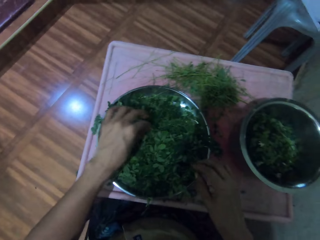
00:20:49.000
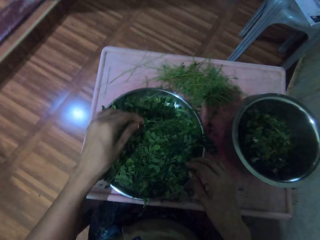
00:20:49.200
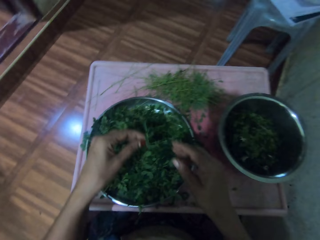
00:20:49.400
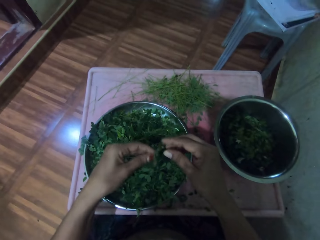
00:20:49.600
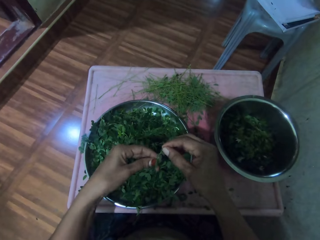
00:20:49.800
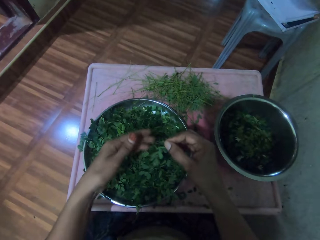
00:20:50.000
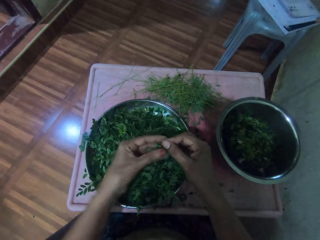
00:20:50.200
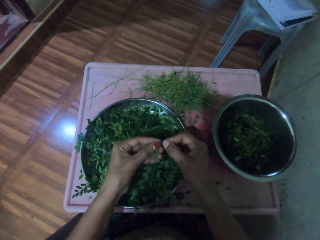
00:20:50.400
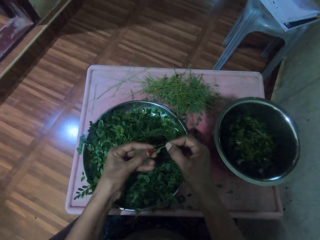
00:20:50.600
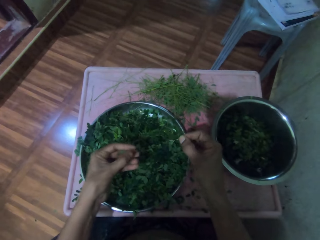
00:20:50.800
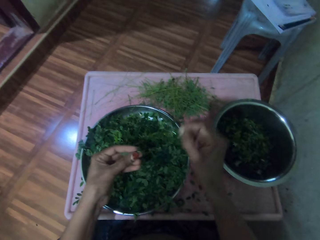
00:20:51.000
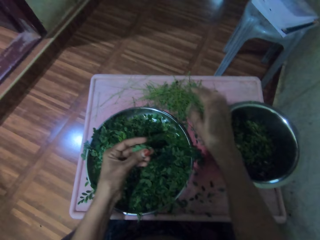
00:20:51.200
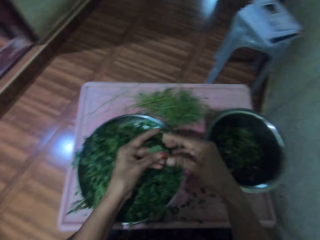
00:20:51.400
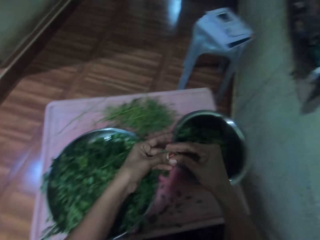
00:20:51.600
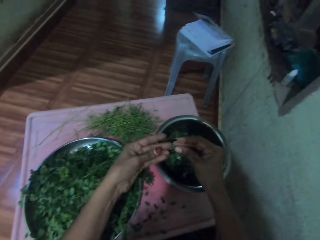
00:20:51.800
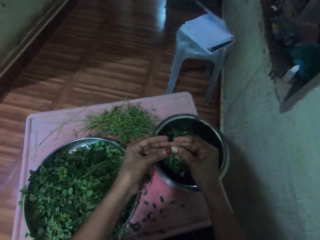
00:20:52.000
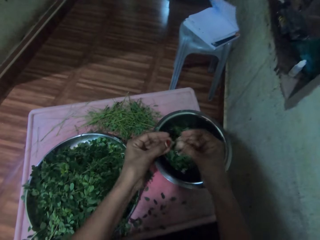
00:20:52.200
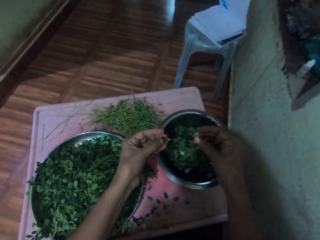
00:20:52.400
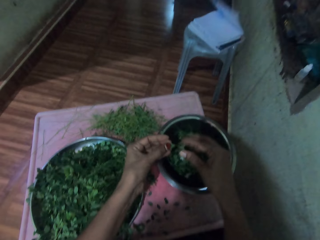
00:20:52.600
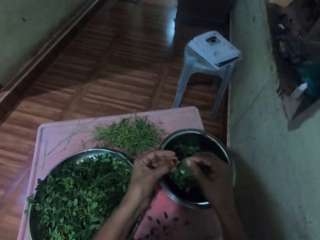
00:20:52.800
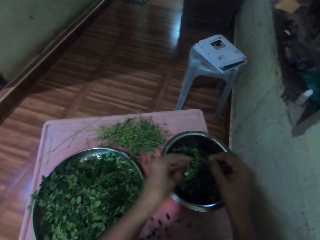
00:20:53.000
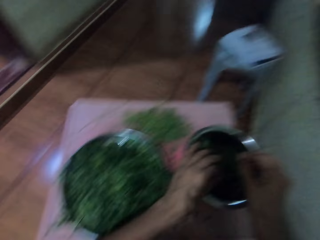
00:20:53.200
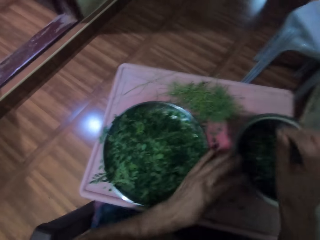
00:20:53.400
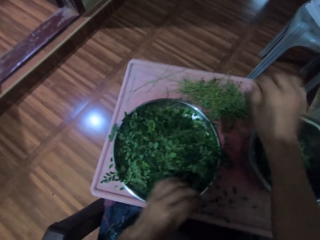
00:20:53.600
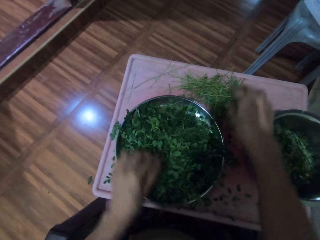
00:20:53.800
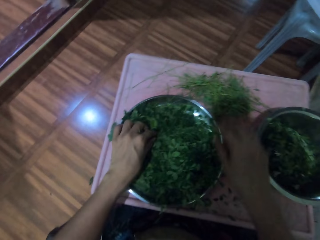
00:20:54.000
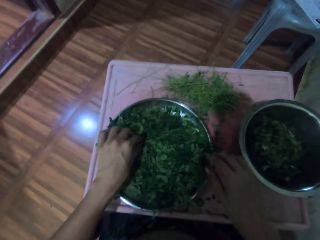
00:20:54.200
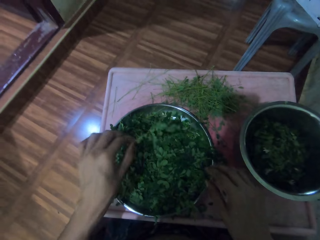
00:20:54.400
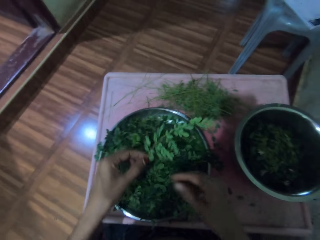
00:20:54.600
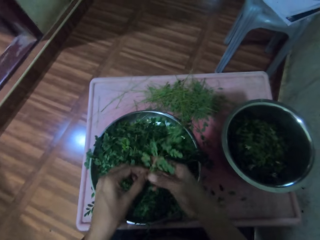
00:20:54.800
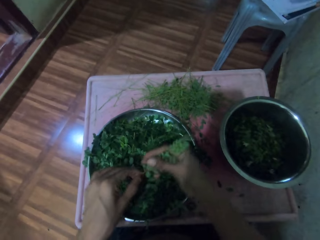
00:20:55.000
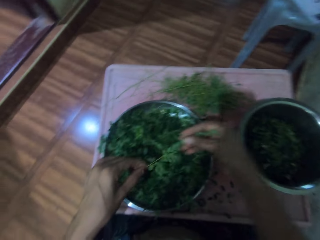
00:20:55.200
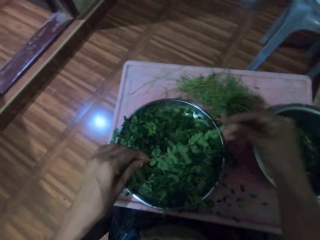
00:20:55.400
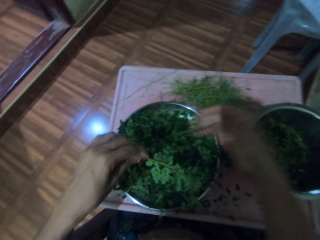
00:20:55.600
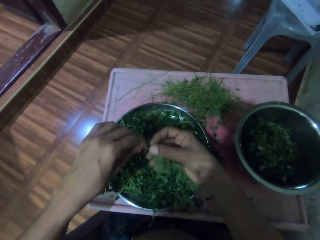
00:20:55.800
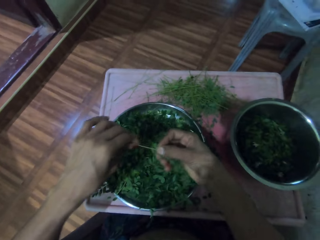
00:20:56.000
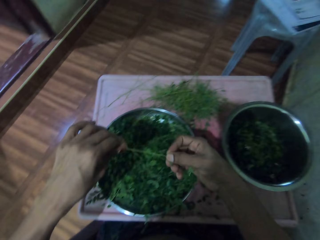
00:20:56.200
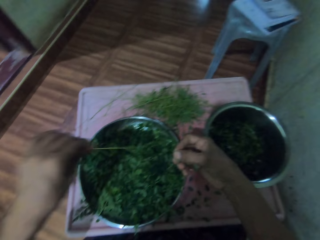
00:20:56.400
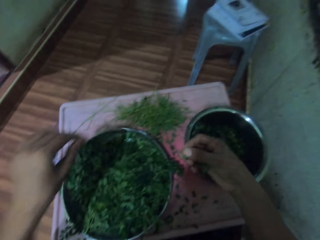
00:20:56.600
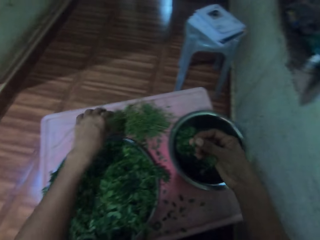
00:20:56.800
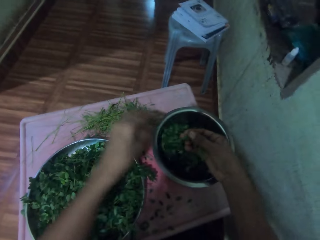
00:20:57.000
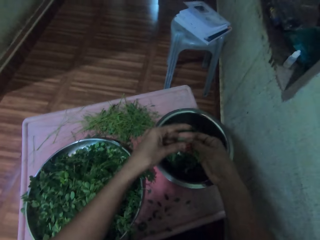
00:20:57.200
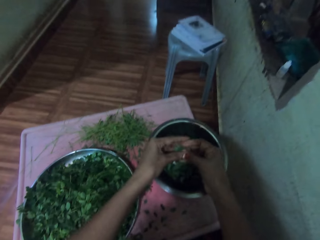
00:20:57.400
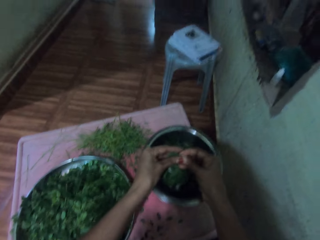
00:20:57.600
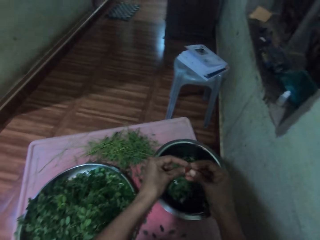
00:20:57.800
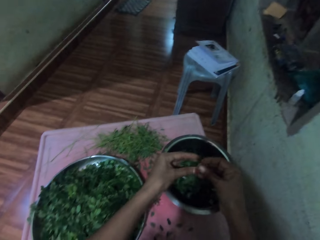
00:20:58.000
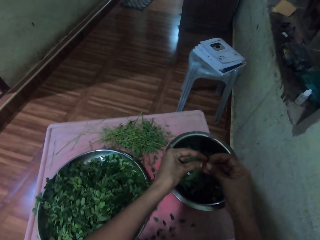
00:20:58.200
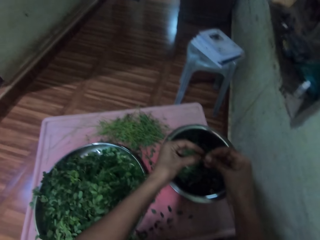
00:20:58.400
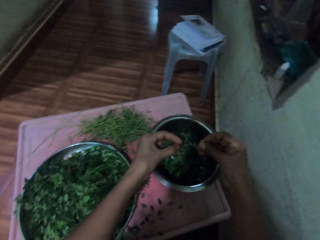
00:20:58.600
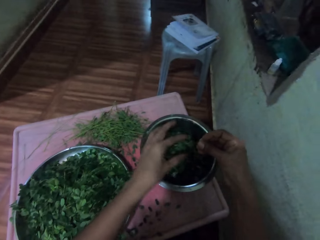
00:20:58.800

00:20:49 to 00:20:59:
The camera wearer takes a vegetable. They shift the vegetable to the right hand. They shift the vegetable to the left hand. They destem the vegetable. They put down the vegetable stem. They shift the vegetable to the right hand. They prepare the vegetable. They put vegetables in a bowl. They put down the vegetable stem. They take the vegetable. They wipe the vegetable. They destem the vegetable. They place the vegetable stem on the table. They place the vegetable in the bowl. They prepare the vegetable.

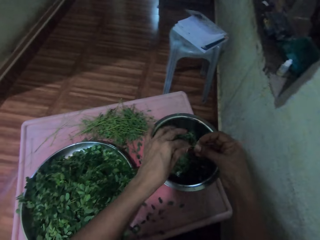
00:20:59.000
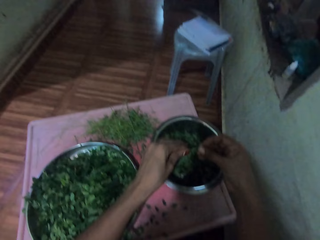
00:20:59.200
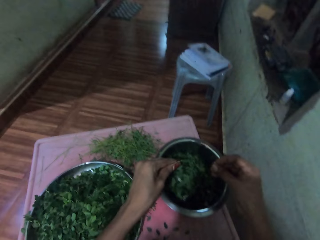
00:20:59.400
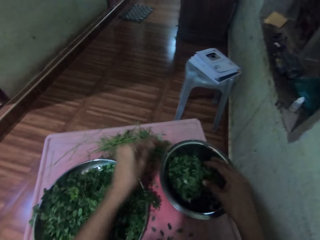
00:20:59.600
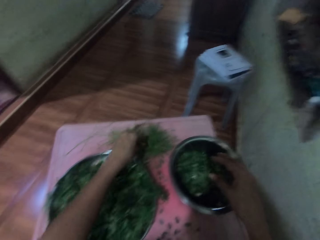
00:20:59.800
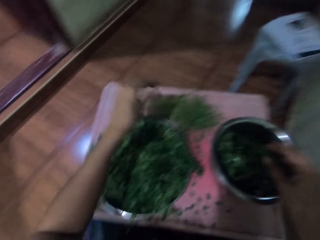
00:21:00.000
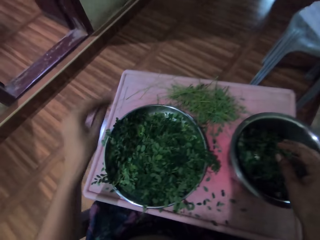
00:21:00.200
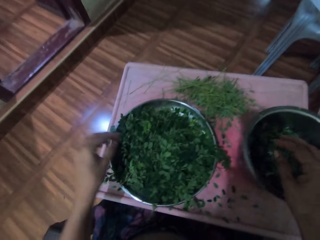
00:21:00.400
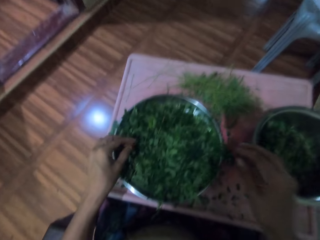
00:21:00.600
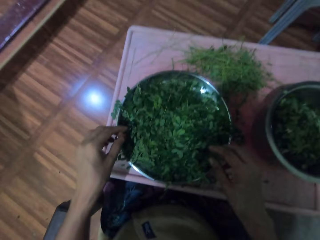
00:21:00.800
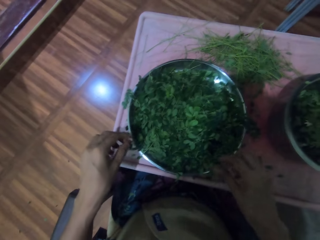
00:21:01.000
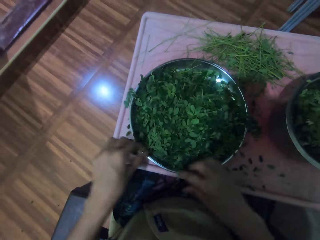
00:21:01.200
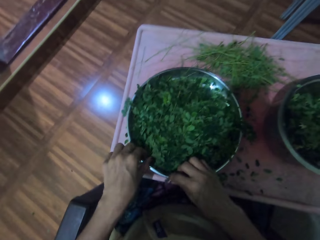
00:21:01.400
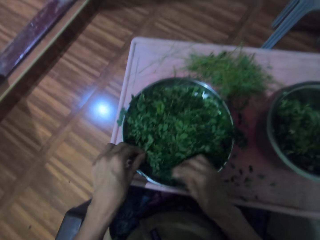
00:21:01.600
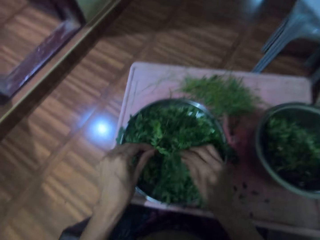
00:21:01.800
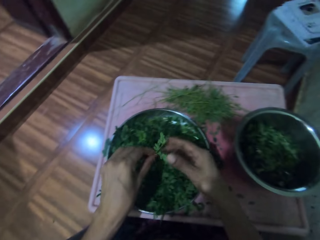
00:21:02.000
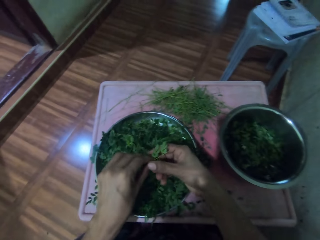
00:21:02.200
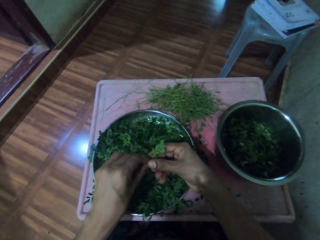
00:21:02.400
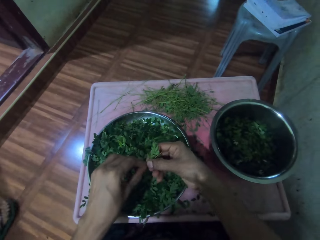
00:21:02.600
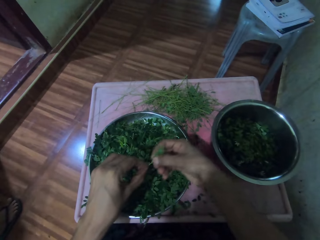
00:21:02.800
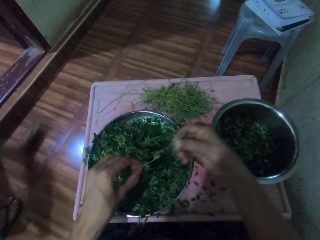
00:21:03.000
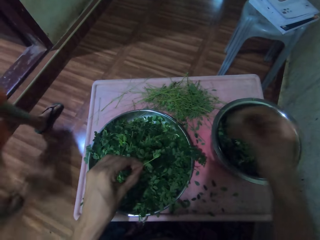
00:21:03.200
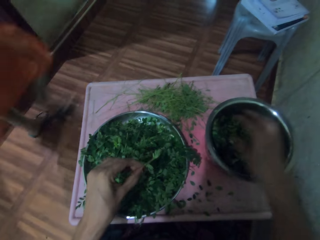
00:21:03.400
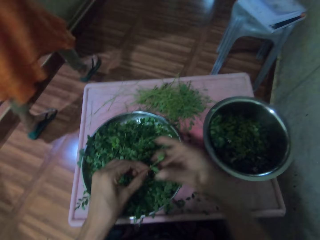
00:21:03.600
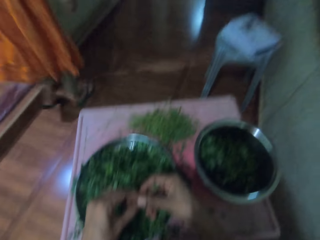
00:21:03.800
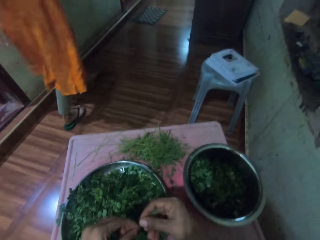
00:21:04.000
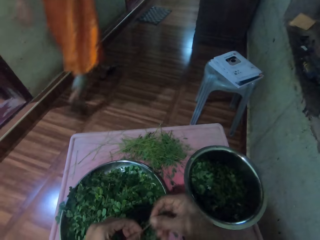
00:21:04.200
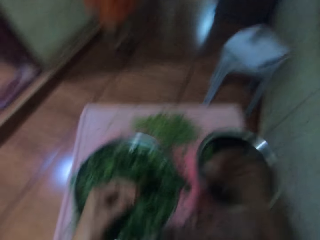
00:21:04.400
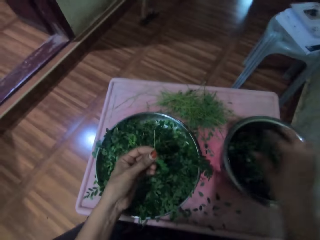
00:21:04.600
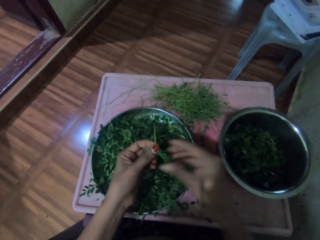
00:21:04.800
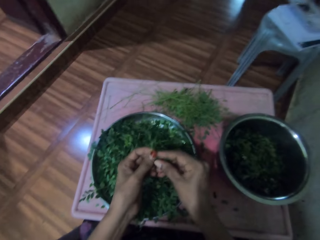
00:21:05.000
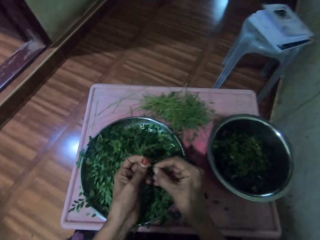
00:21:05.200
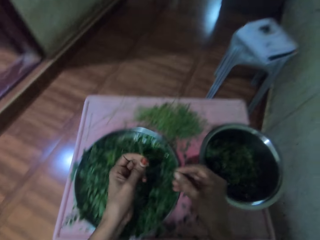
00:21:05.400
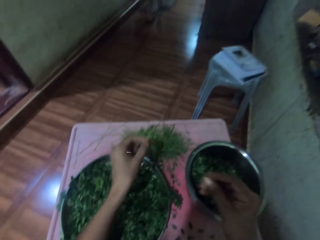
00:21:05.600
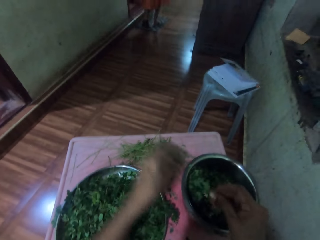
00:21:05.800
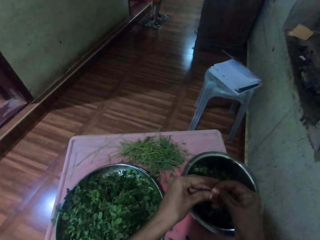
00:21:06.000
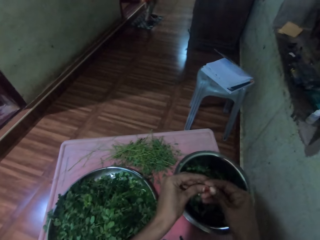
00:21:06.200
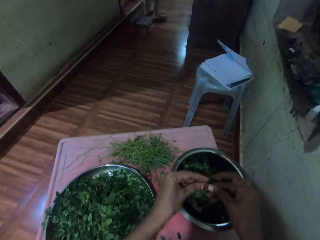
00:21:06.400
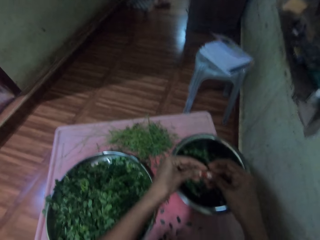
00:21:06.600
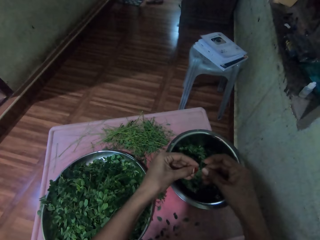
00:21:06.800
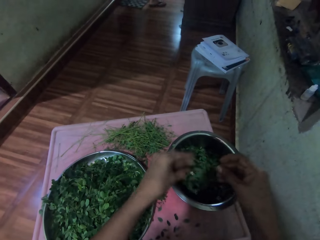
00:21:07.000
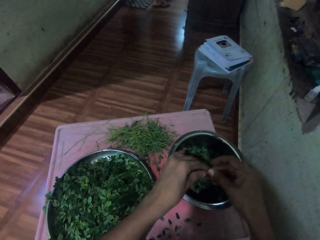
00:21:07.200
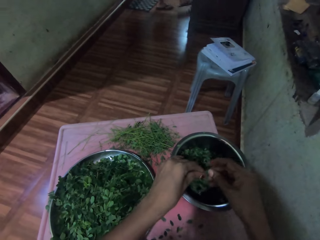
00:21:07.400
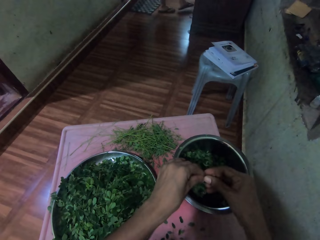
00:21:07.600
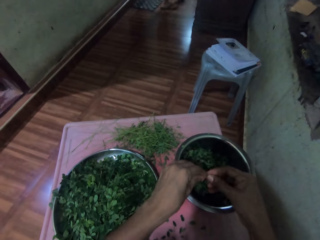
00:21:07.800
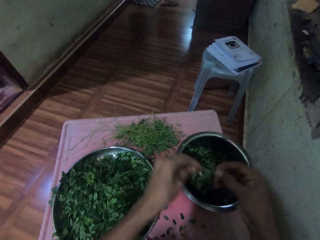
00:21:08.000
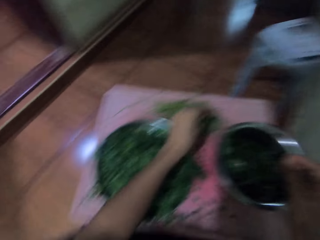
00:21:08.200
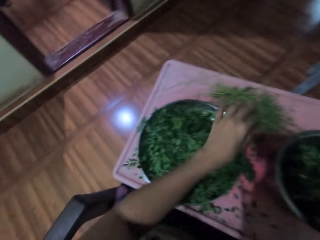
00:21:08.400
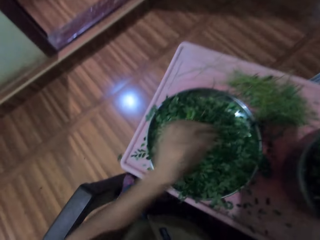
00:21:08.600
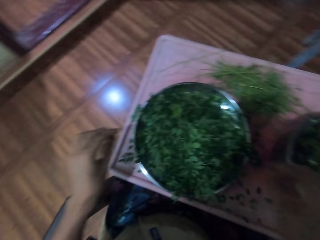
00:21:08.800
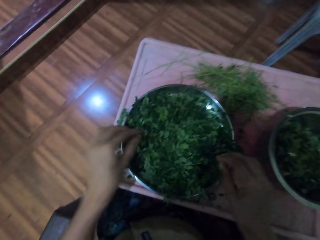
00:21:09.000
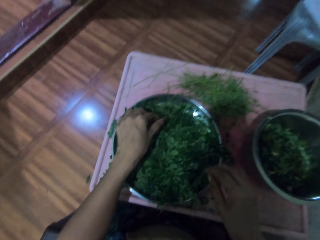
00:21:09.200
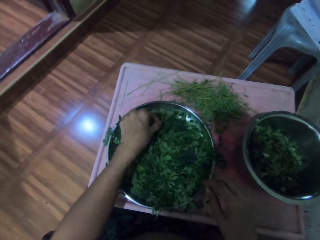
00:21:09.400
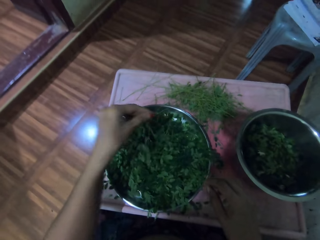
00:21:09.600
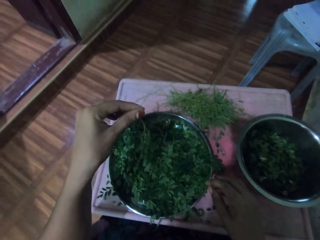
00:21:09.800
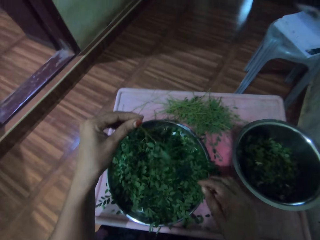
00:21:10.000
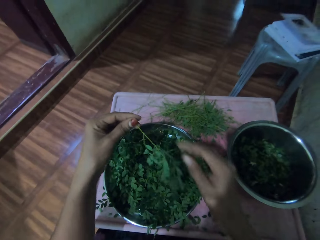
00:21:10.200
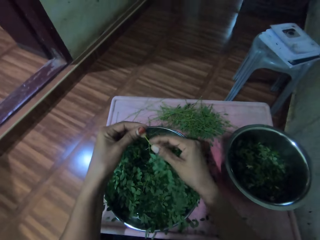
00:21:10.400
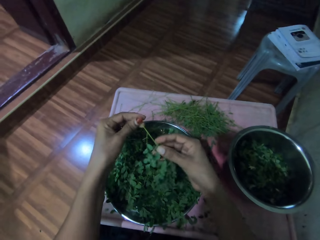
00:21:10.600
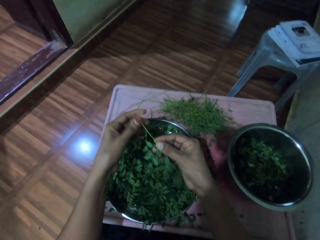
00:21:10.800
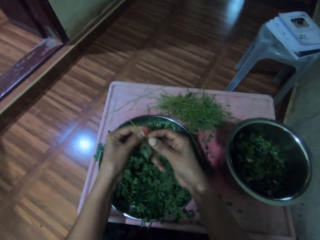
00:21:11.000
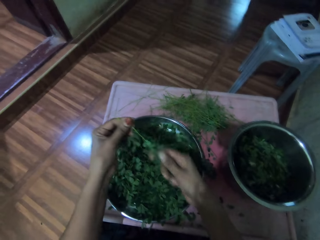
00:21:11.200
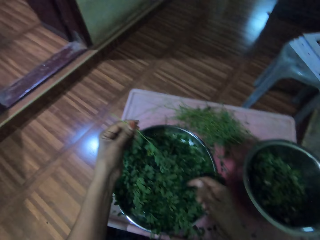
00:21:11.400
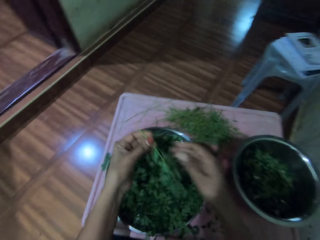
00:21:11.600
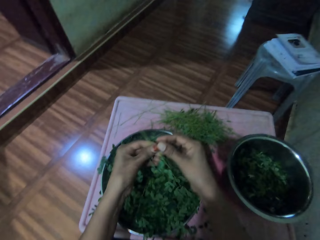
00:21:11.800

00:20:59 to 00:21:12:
The camera wearer puts vegetables in a bowl. They place the vegetable stem on the table. They take vegetables. They put down the vegetable. They destem the vegetable. They put vegetables in the bowl. They look around. They prepare the vegetable. They put vegetables in the bowl. They prepare the vegetable. They place the vegetable stem on the table. They prepare the vegetable. They put vegetables in the bowl. They put vegetables in the bowl again. They put down the vegetable stem. They take the vegetable. They wipe the vegetable.
